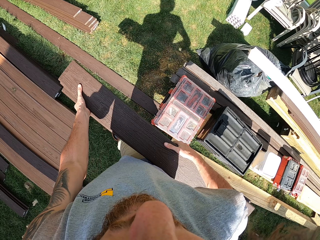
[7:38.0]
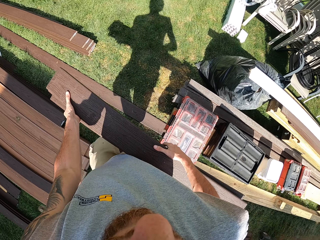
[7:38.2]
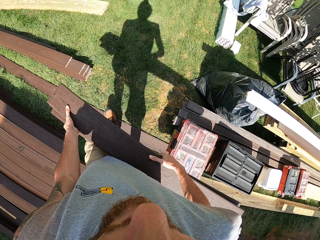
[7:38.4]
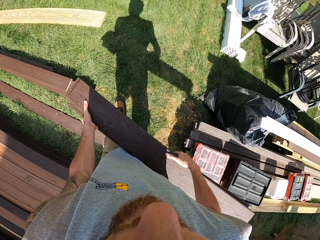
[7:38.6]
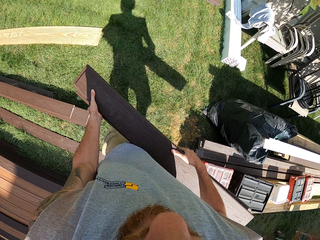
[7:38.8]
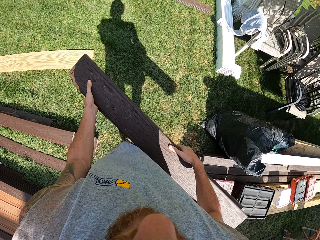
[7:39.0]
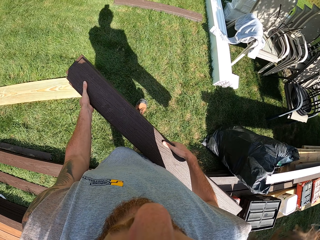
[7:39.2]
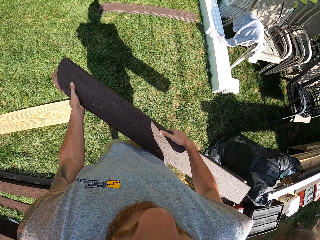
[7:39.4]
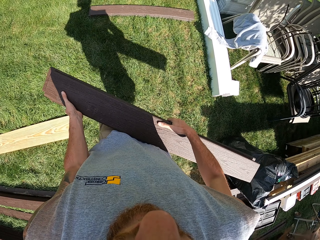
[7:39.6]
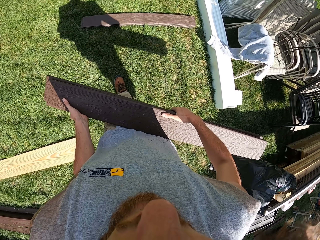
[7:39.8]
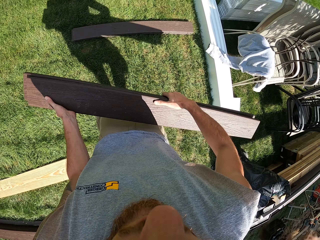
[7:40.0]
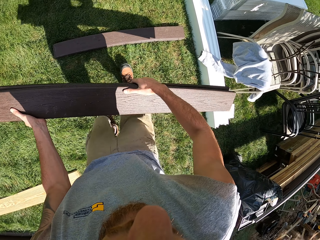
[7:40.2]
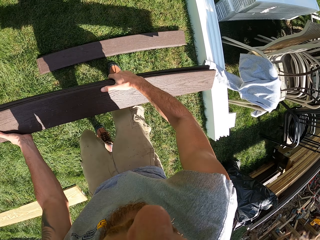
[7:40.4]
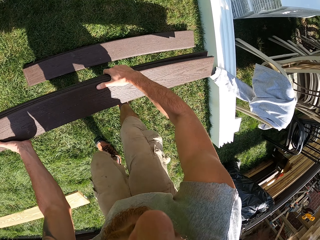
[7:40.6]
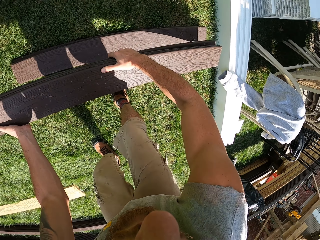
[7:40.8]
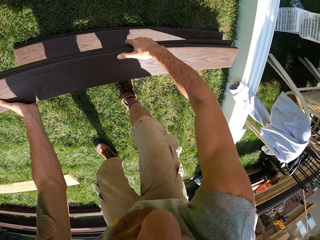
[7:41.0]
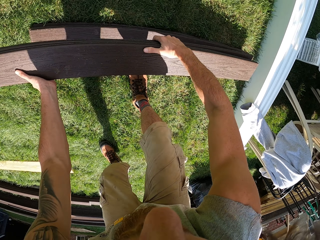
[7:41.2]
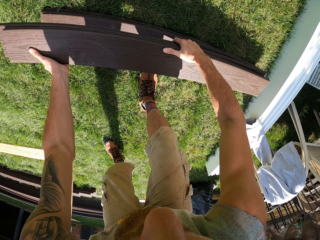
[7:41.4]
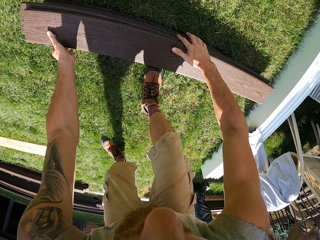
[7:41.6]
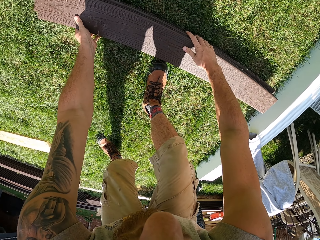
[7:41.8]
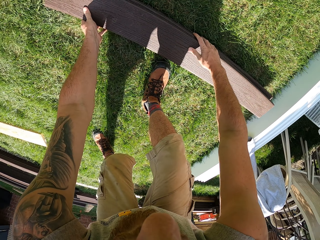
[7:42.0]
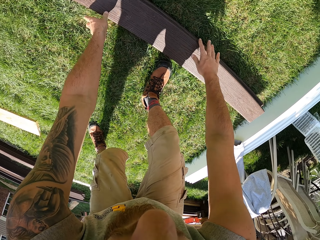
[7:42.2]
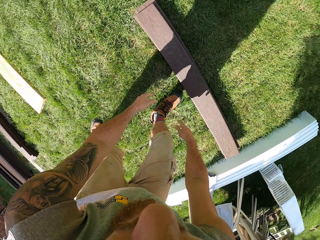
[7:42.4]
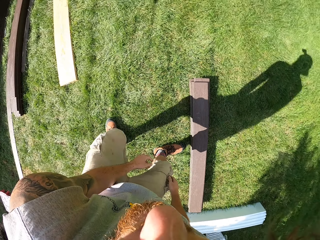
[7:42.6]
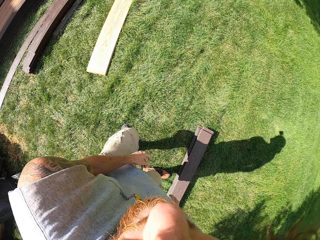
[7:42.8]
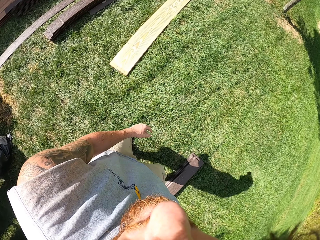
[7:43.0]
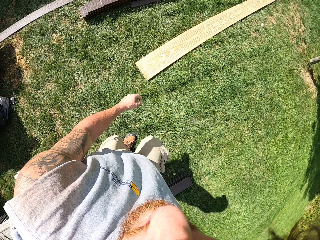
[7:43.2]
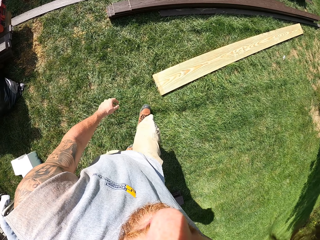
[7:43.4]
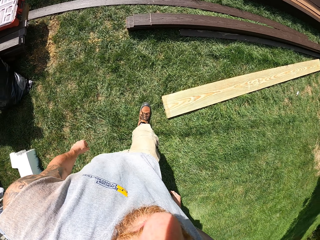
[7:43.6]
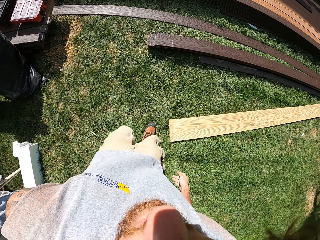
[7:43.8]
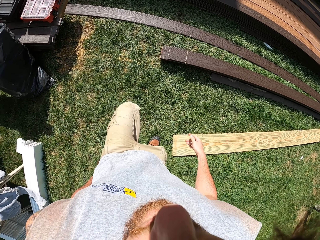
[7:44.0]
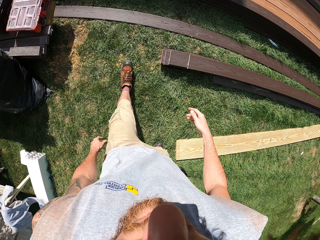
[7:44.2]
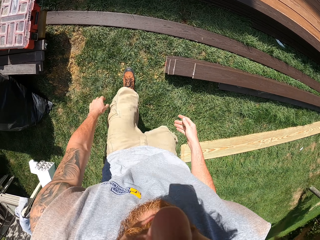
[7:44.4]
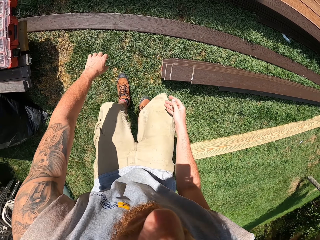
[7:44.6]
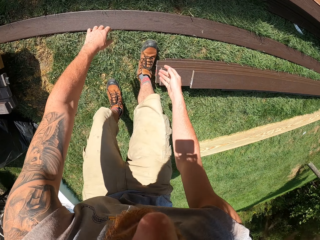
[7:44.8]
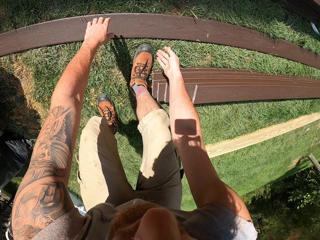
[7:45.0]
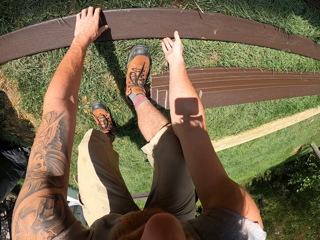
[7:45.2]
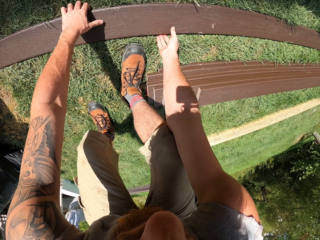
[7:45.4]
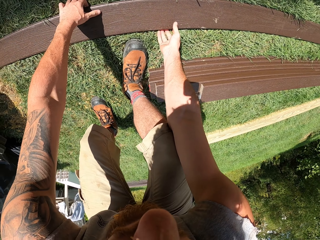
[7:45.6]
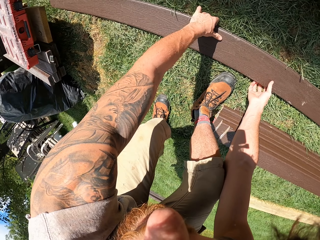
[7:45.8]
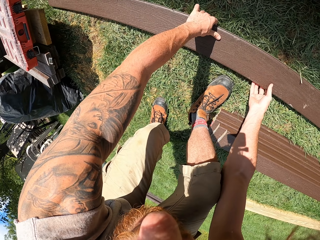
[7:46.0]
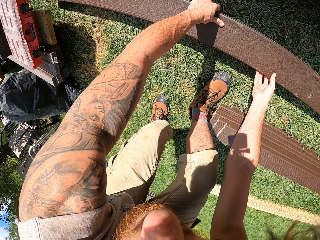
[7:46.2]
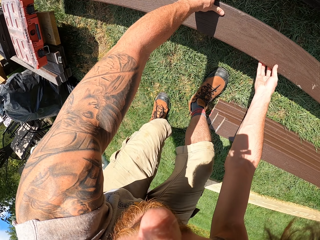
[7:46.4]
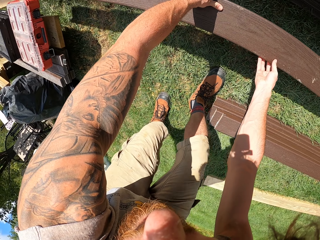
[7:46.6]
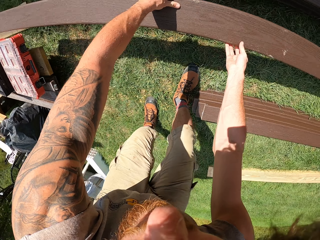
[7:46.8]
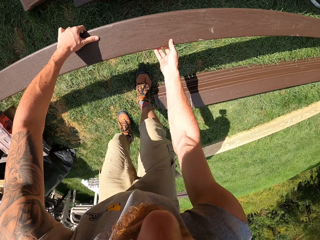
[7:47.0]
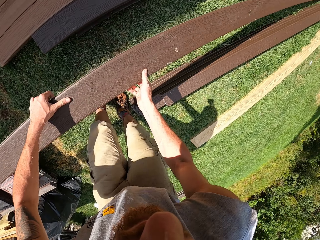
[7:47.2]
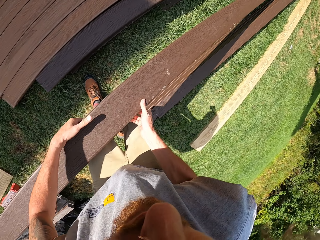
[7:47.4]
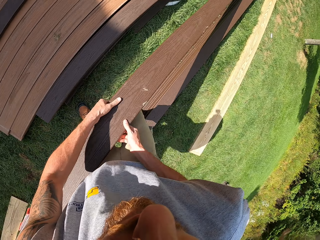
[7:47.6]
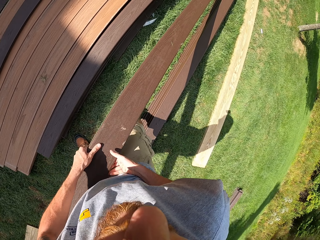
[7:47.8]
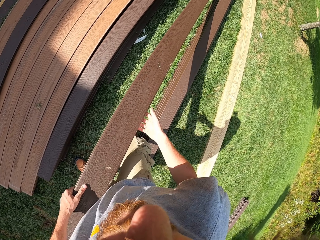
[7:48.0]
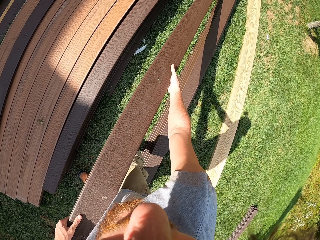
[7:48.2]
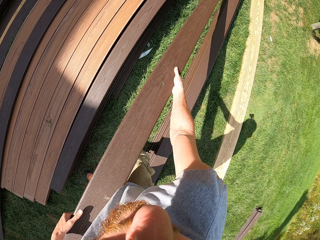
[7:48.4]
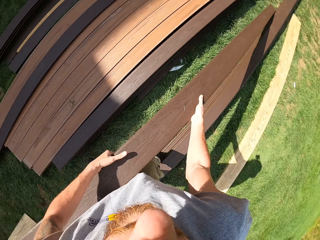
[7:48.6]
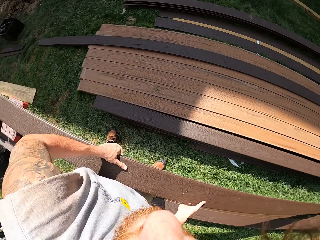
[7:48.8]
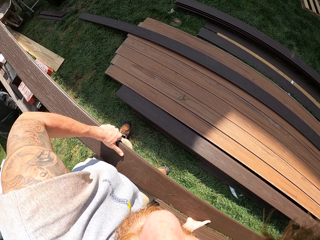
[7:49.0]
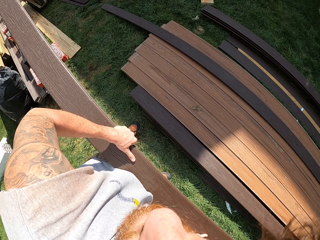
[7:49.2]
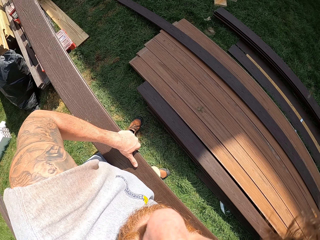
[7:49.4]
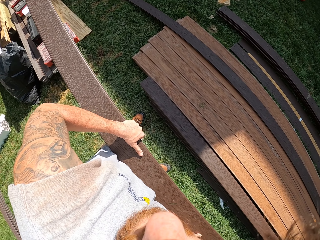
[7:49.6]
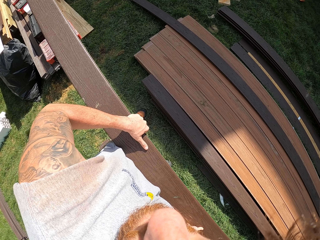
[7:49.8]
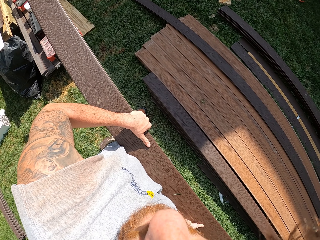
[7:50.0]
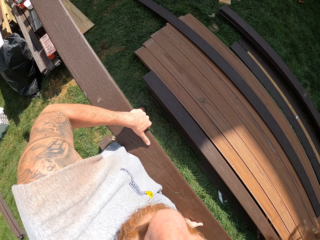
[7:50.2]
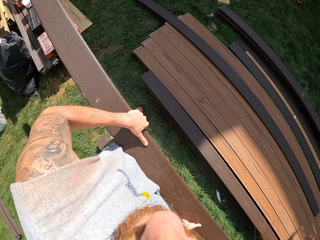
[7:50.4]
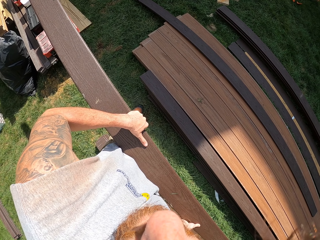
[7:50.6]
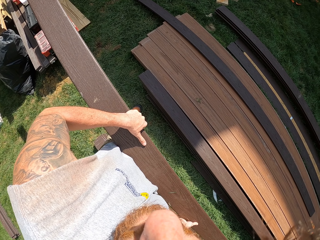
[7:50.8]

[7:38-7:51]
The camera wearer carries the pieces of timber. They walk around. They place down the pieces of timber. They walk around. They pick up a piece of timber. They carry the piece of timber.

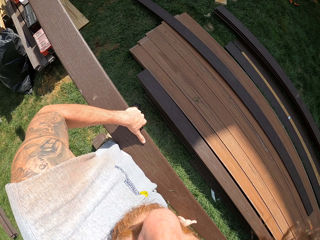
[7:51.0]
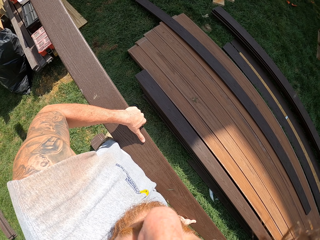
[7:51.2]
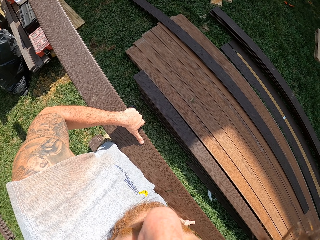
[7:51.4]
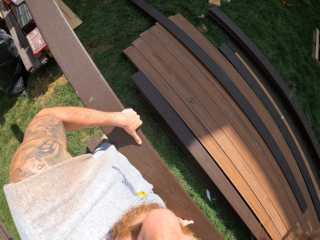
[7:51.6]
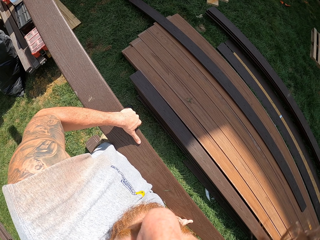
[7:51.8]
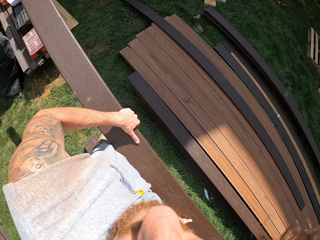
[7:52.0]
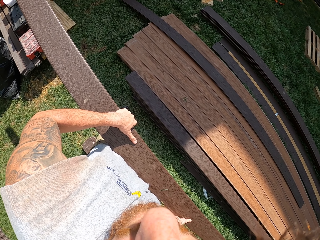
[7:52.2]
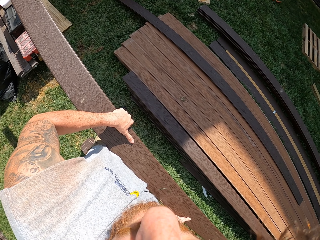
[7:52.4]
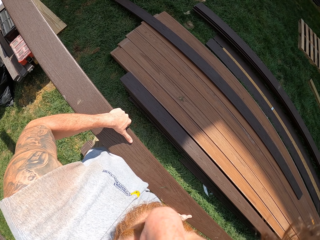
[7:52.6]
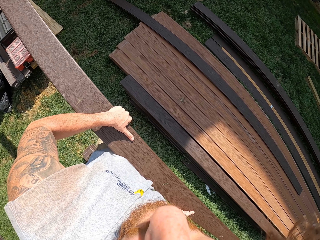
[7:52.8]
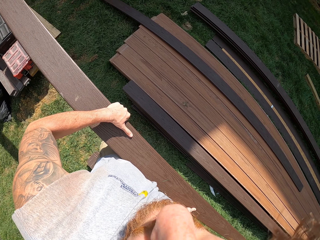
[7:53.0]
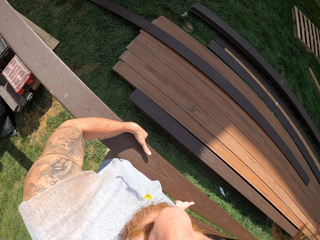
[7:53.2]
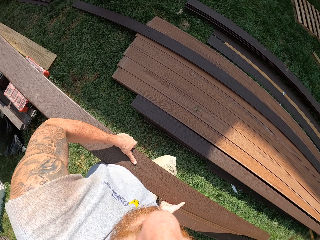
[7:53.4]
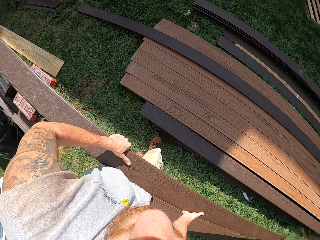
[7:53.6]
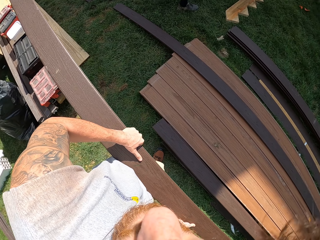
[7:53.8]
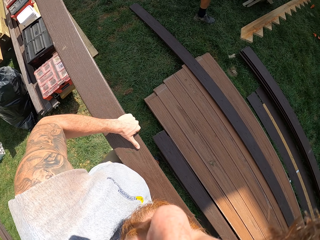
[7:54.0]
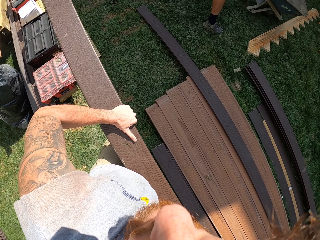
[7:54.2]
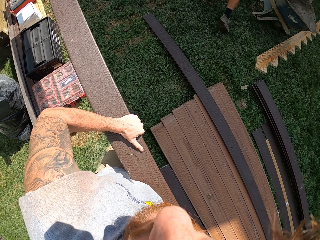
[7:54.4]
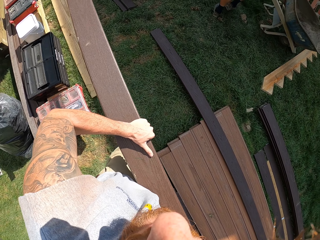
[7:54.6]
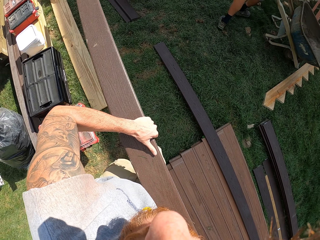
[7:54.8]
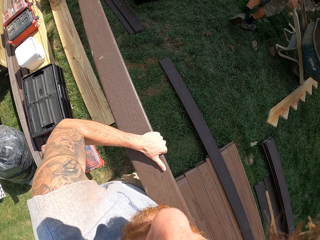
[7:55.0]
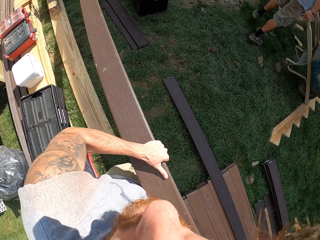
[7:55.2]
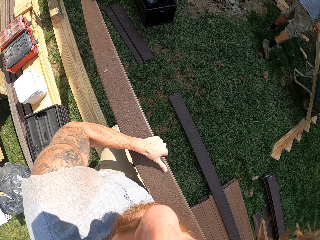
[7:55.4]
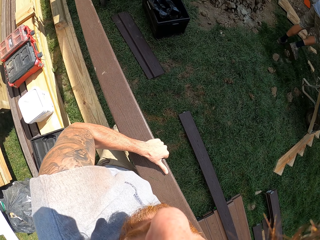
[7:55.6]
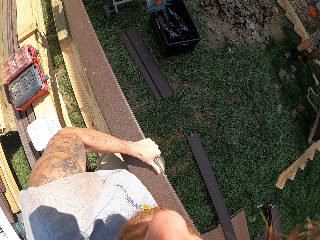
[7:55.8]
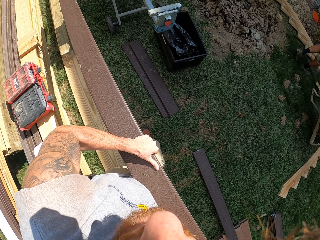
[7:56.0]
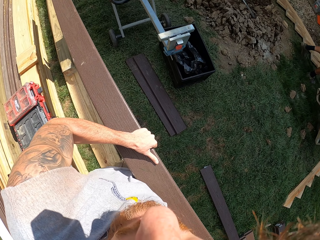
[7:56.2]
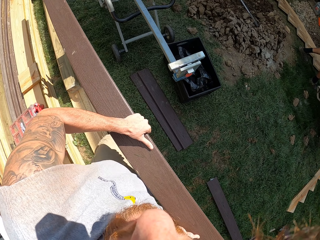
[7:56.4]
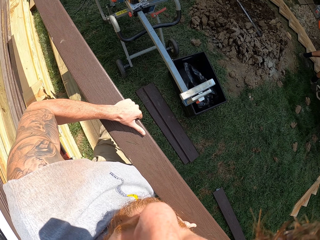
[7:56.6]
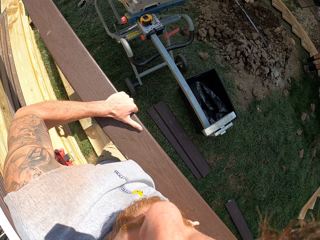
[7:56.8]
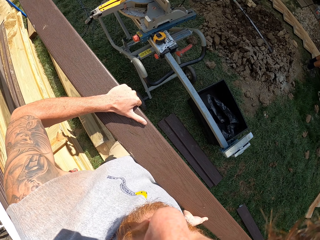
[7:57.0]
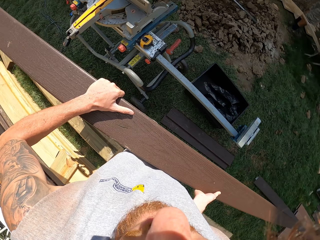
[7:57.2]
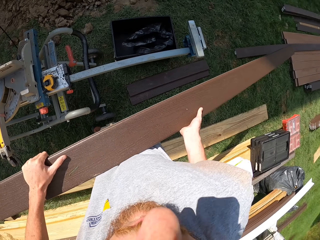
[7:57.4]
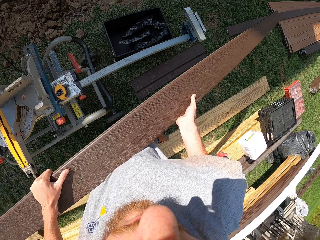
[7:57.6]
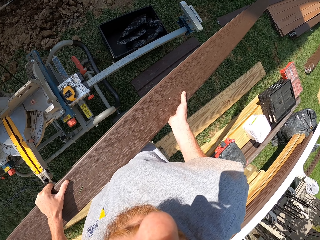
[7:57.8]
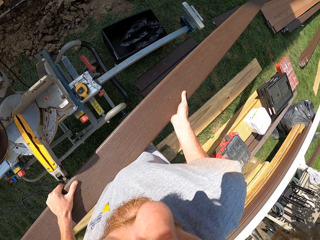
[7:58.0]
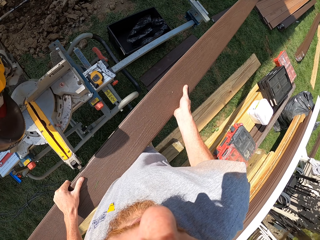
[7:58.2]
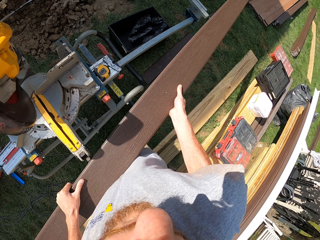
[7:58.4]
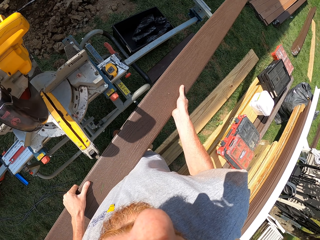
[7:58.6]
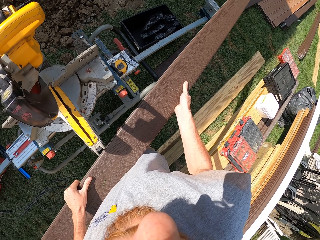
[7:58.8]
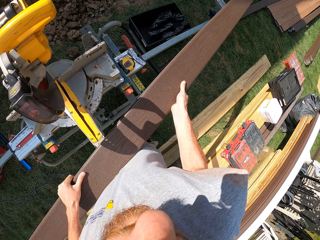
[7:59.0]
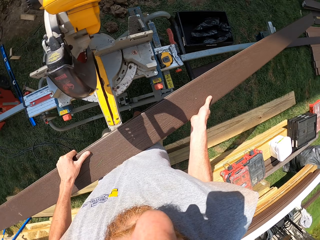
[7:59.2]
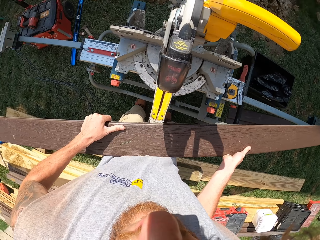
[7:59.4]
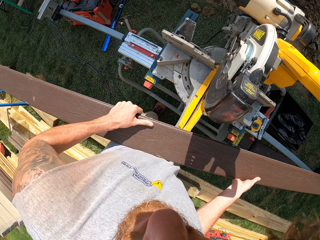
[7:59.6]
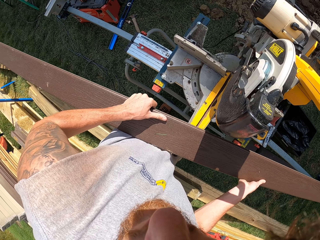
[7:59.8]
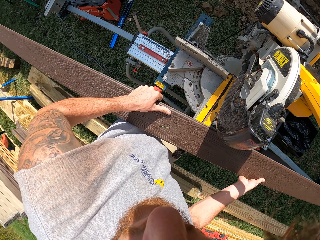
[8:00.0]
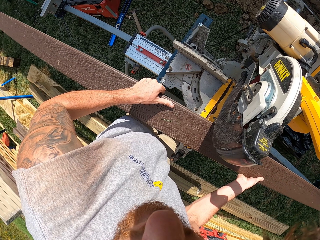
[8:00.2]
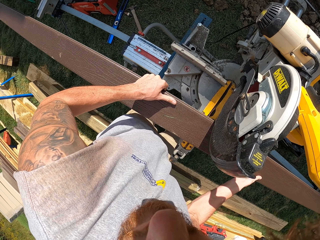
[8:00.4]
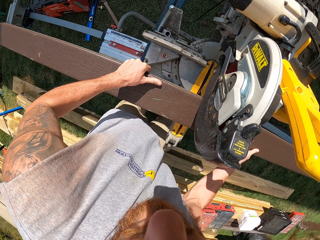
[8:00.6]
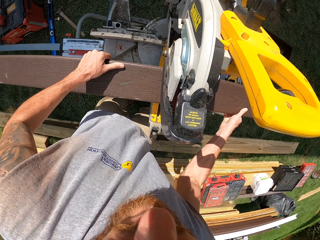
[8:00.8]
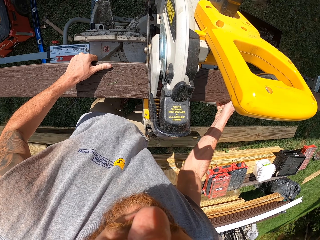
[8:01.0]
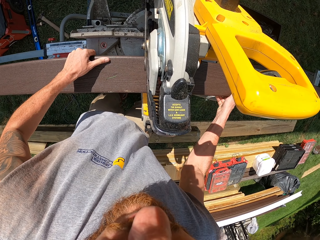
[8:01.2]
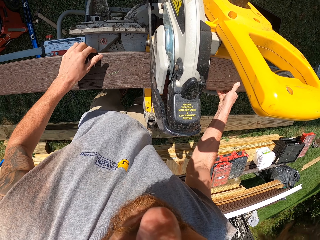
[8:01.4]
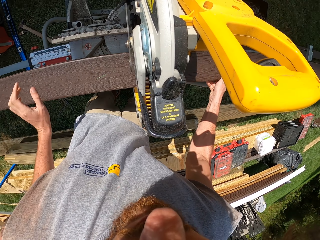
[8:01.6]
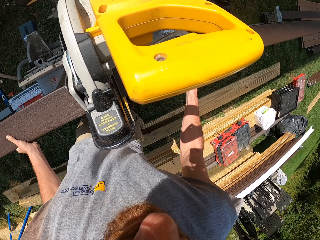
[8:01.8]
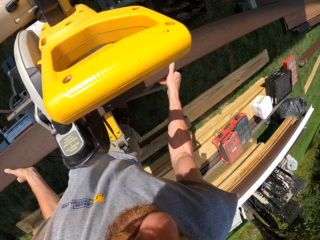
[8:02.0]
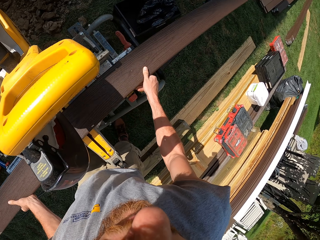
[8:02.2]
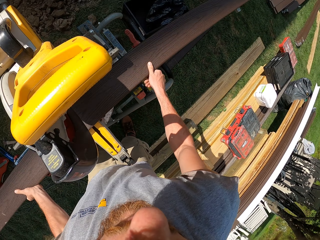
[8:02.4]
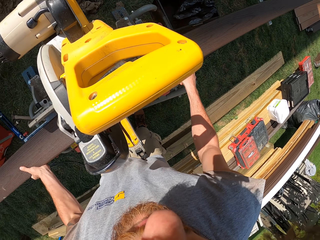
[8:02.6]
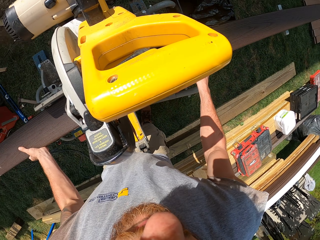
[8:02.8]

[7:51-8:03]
The camera wearer walks around. A man pulls something. The camera wearer places the piece of timber in the timber cutter.
